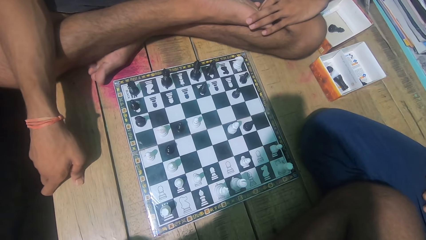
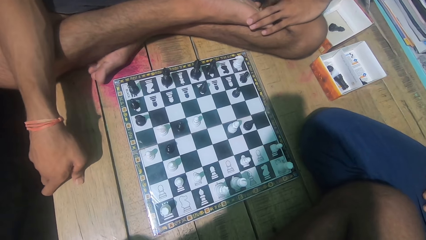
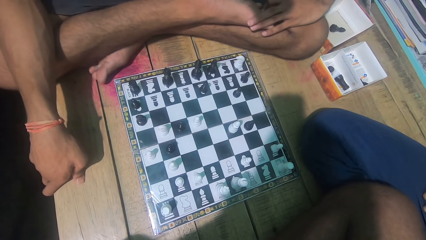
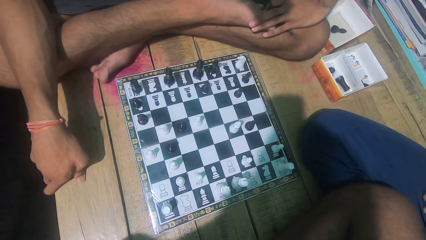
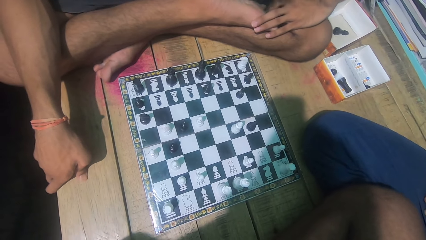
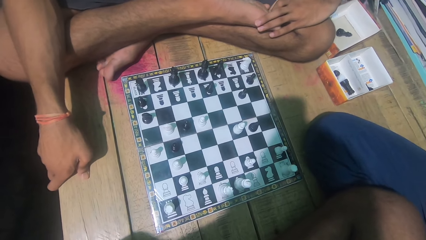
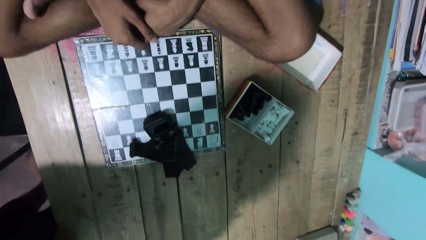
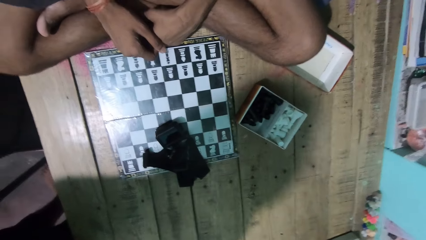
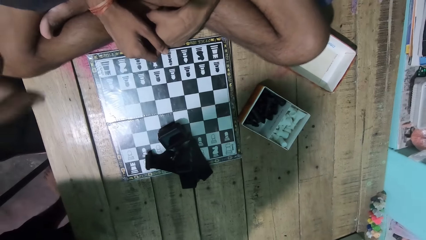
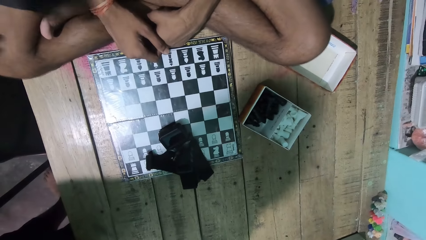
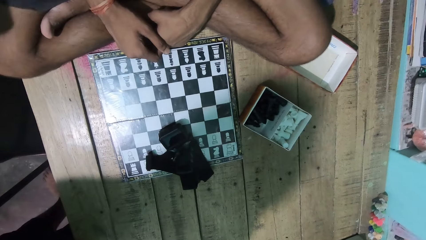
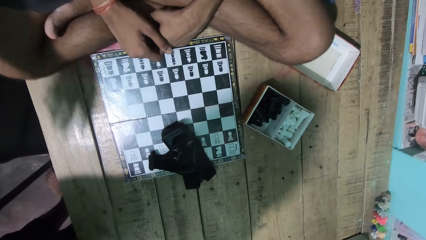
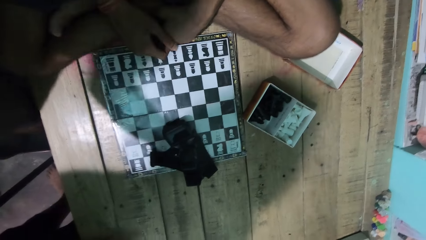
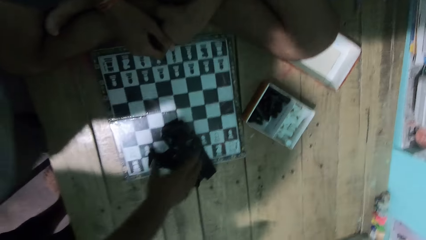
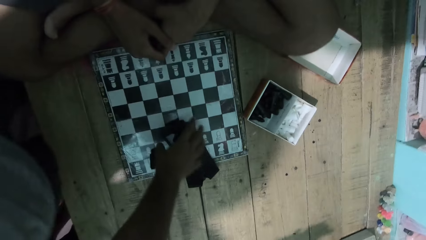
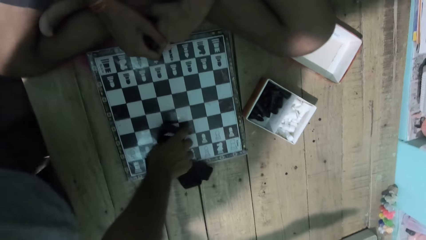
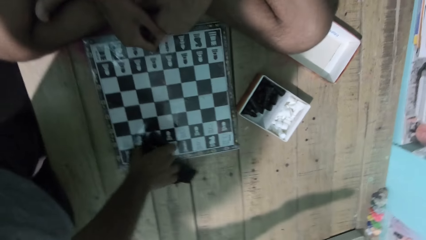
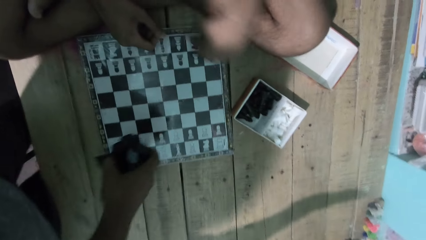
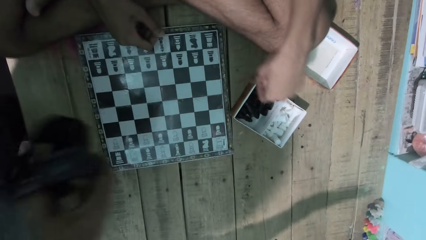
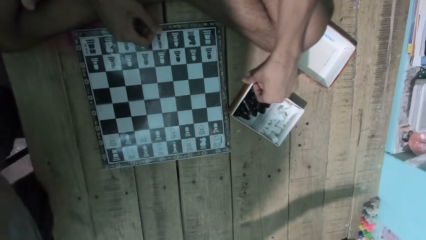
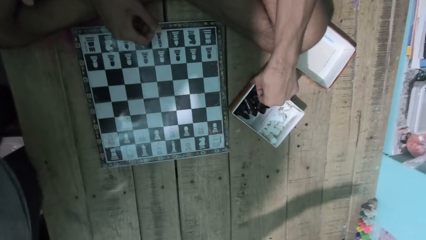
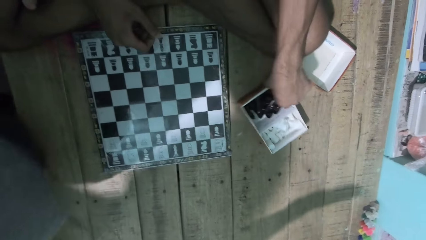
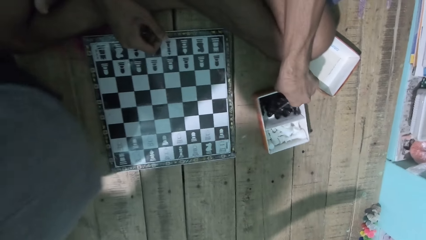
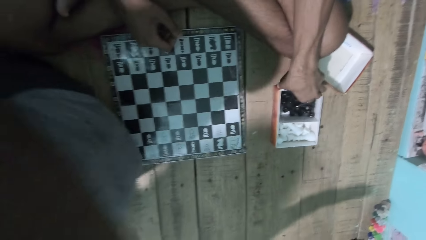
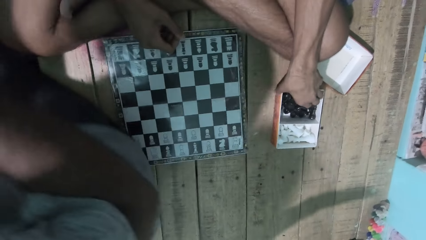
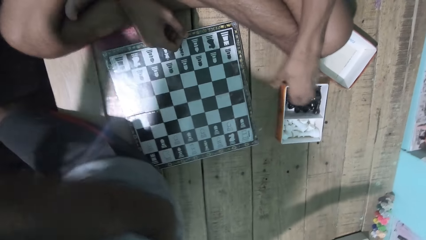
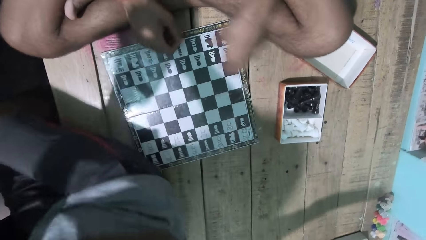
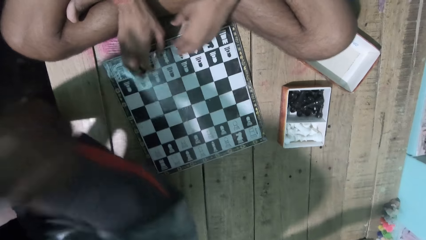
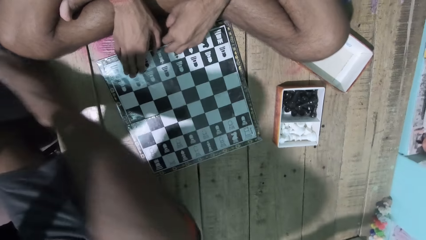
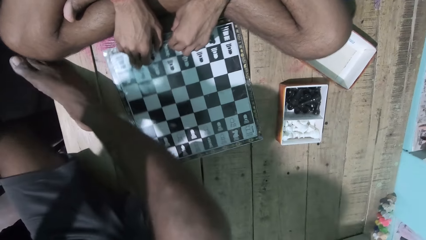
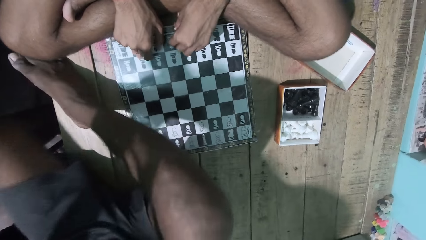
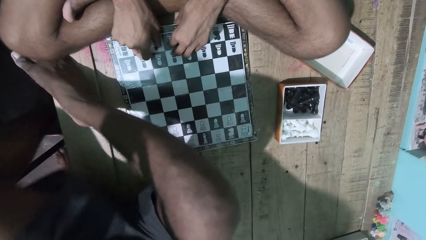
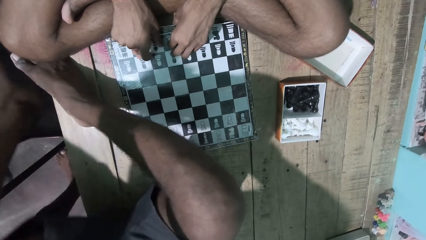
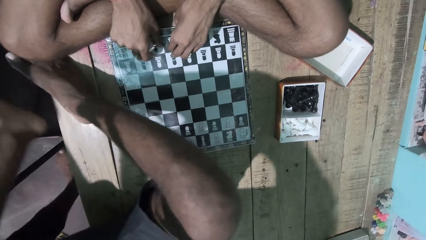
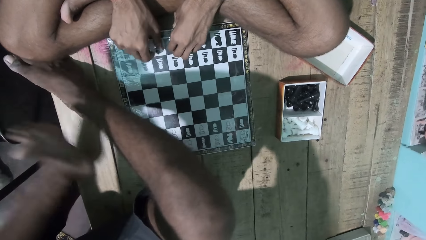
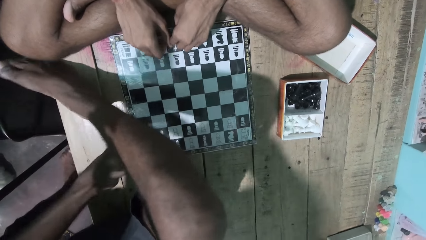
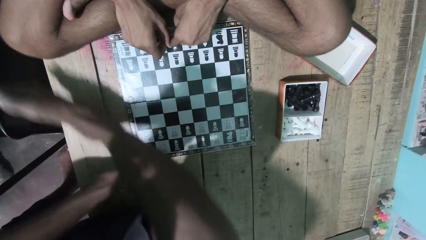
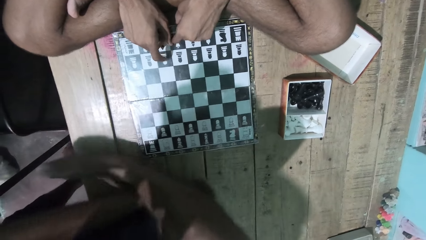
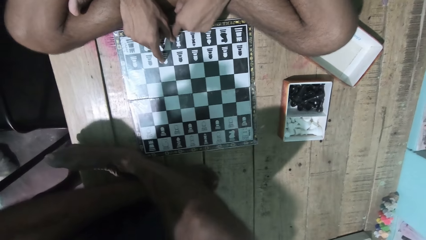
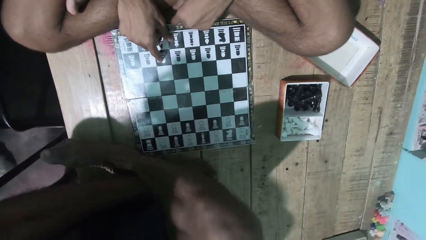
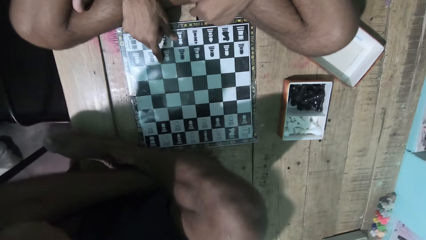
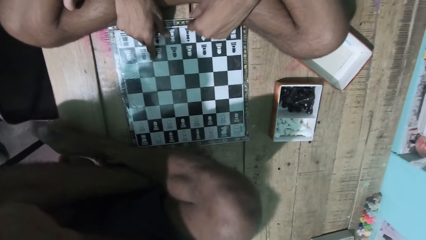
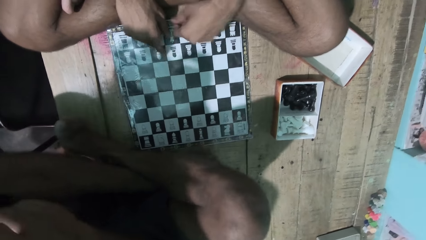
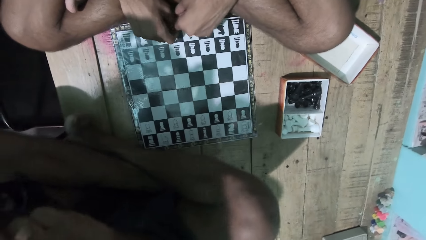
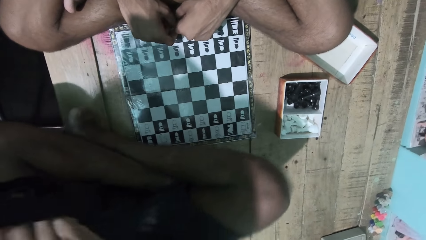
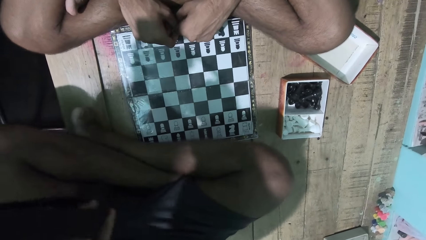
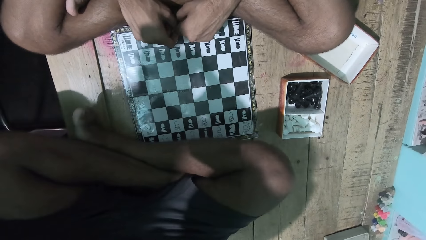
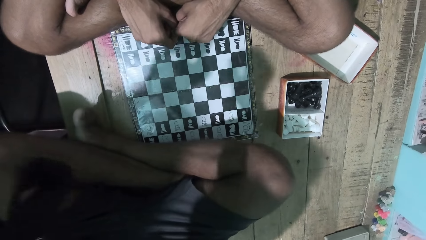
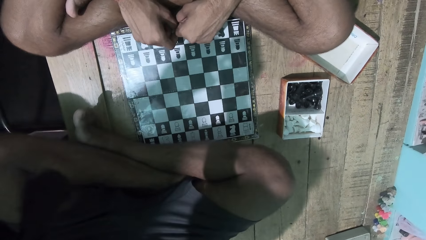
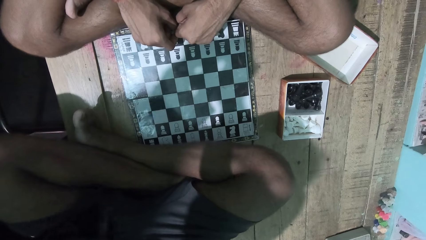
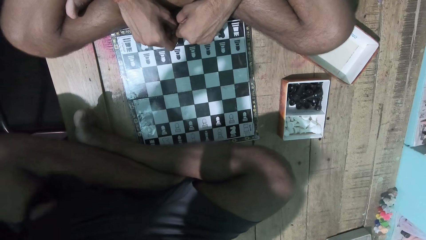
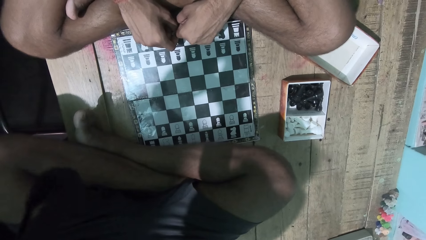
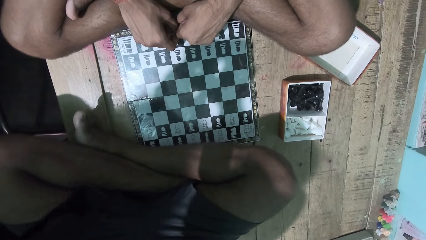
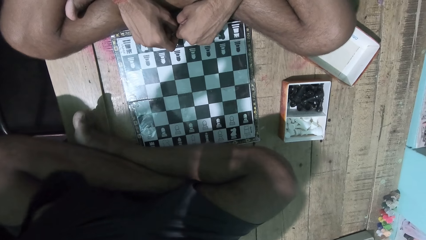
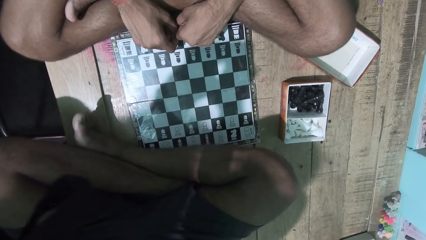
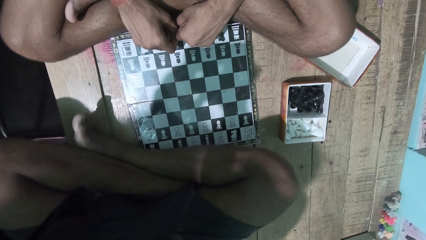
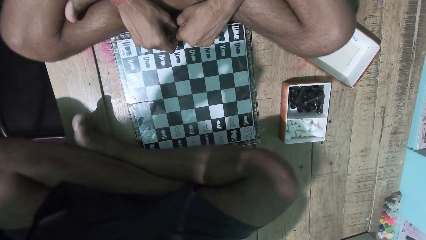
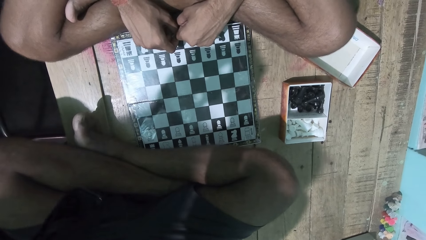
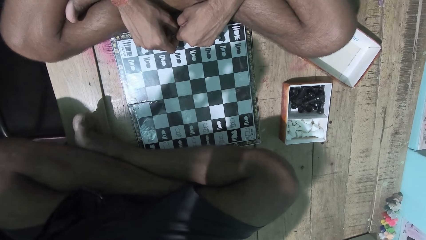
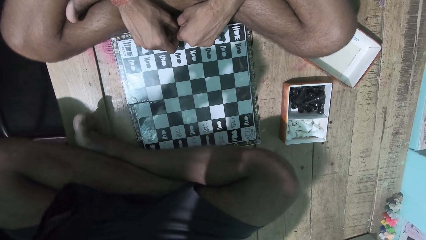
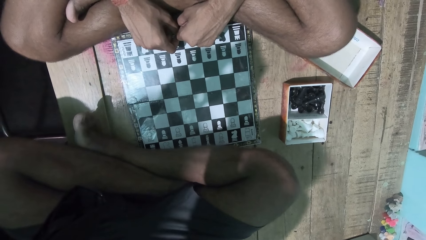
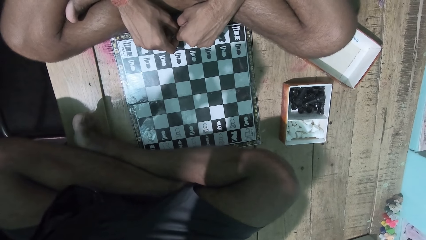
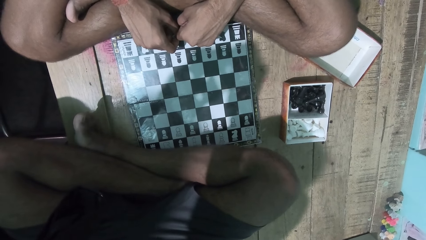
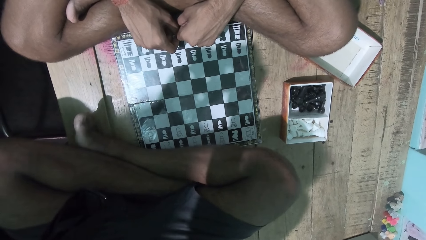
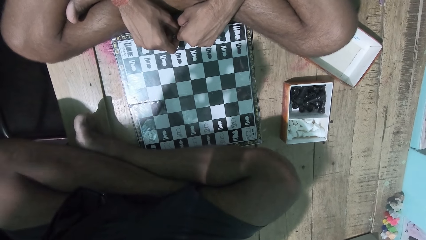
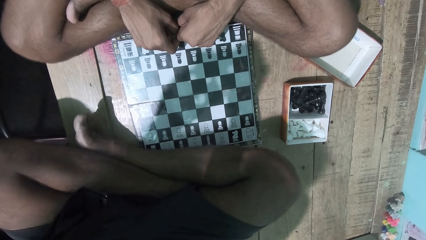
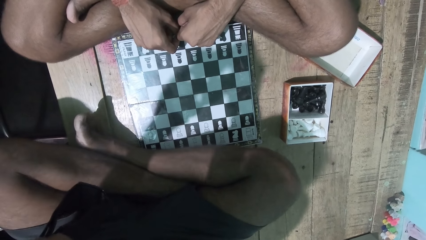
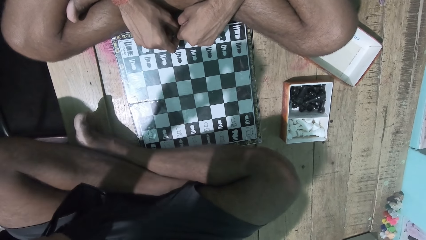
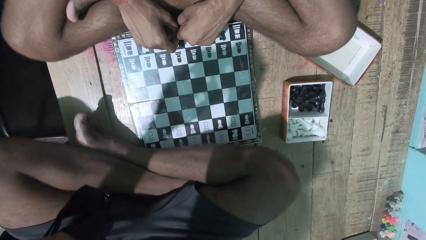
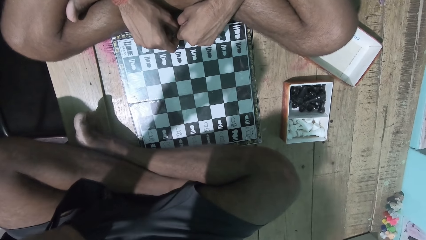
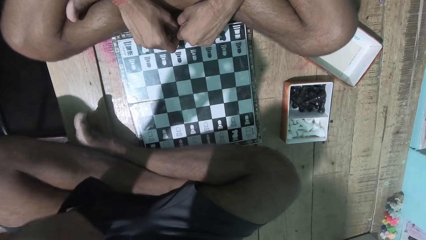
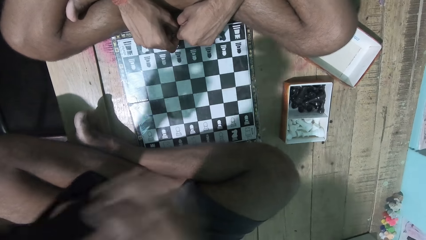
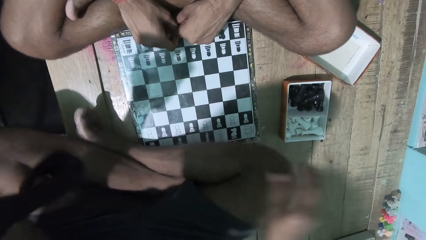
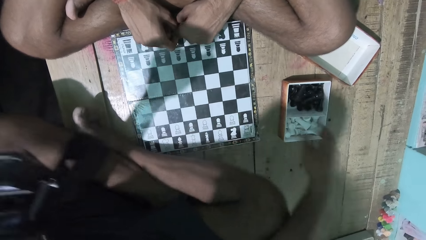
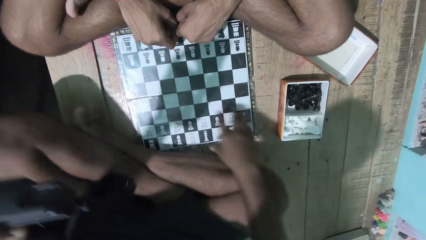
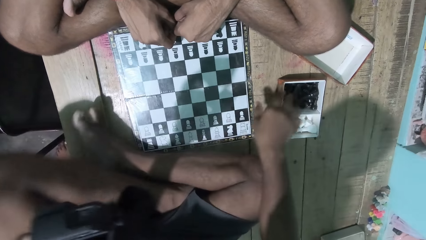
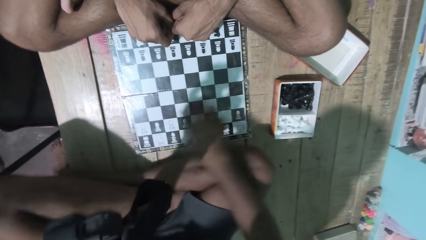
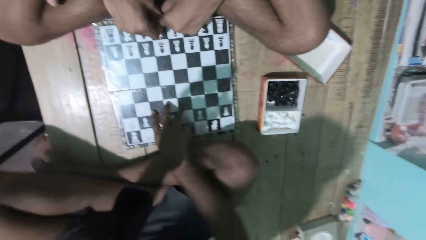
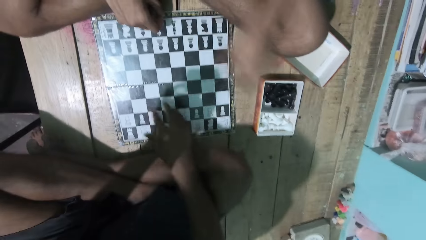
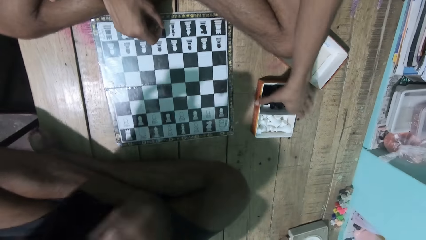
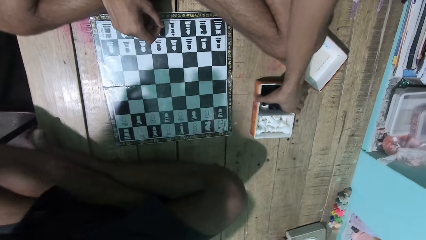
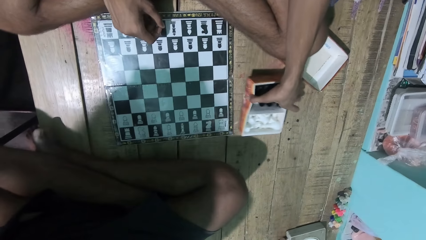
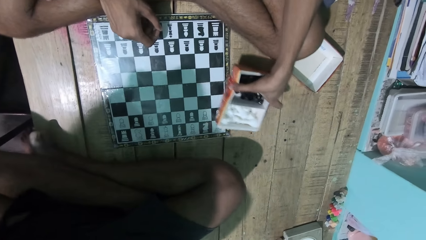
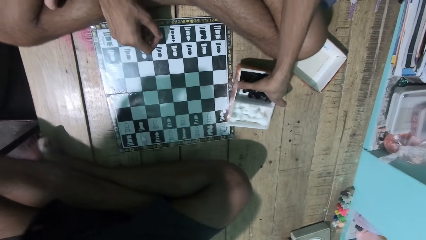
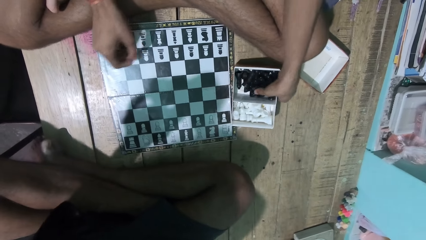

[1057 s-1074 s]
The camera wearer looks at the chess game with a man. Another man swings his body. The camera wearer takes a cloth from the chess board. They converse with the first man. They sit.
